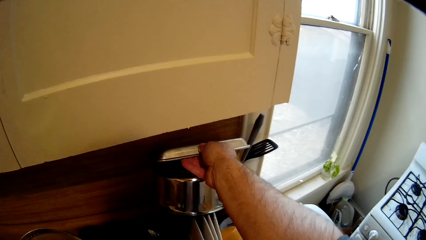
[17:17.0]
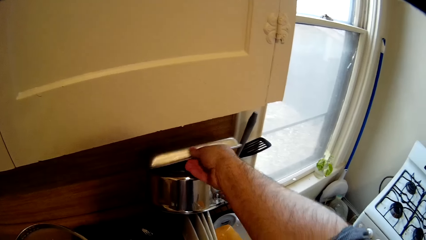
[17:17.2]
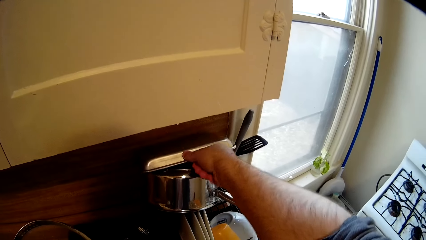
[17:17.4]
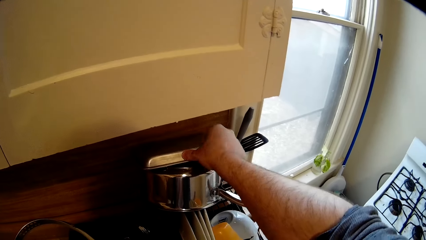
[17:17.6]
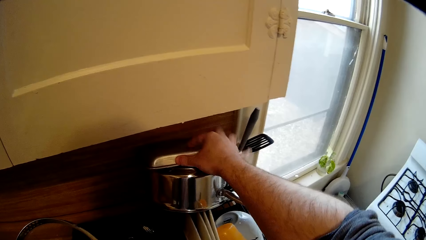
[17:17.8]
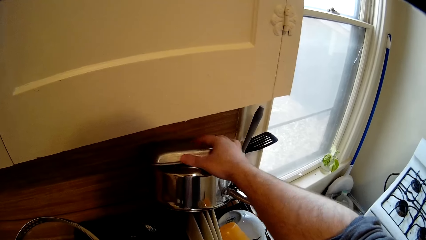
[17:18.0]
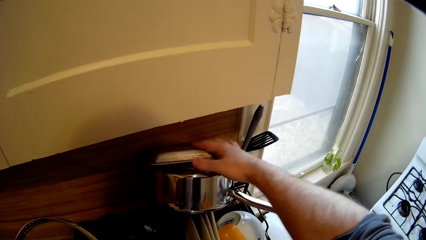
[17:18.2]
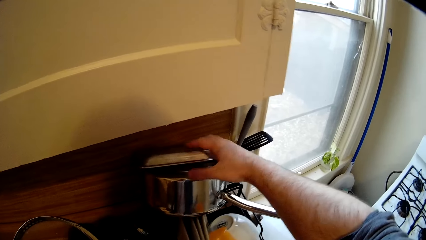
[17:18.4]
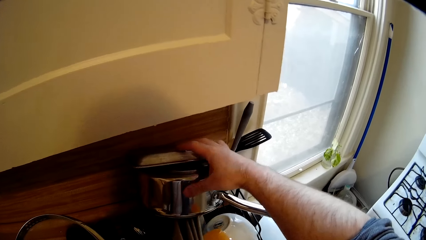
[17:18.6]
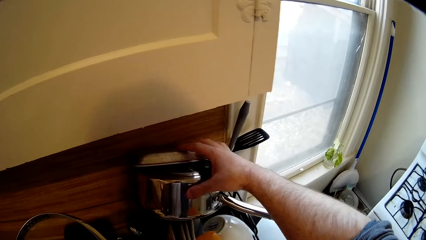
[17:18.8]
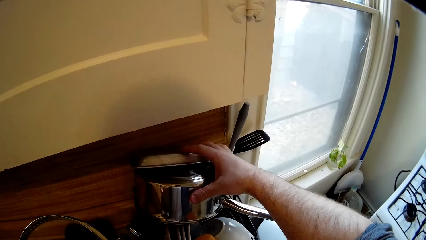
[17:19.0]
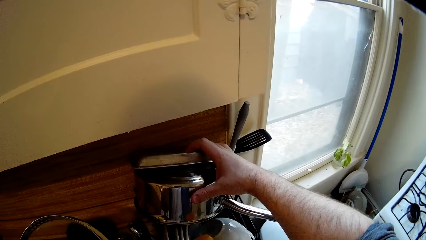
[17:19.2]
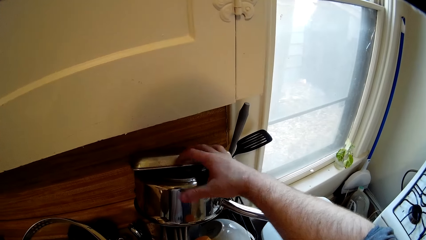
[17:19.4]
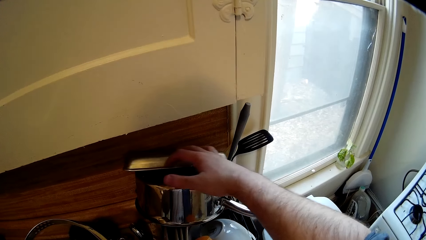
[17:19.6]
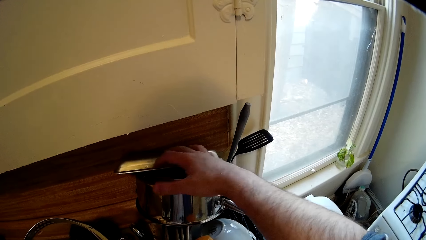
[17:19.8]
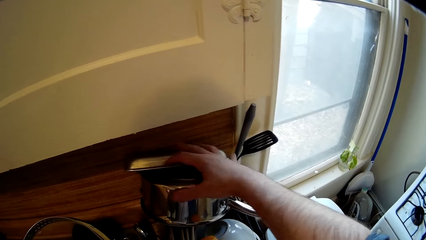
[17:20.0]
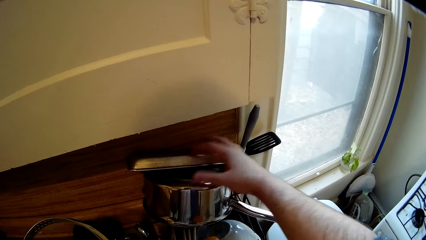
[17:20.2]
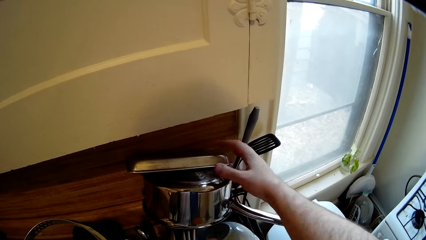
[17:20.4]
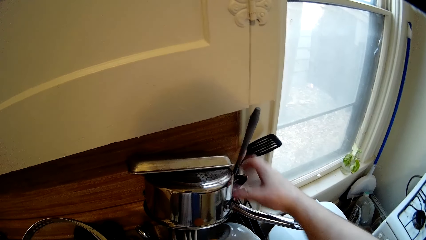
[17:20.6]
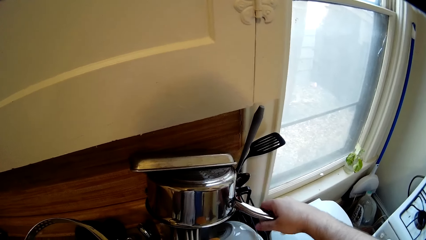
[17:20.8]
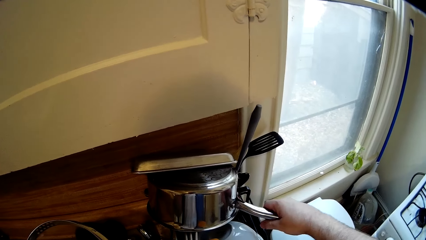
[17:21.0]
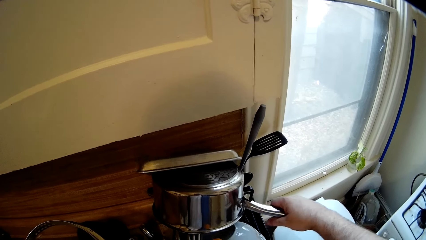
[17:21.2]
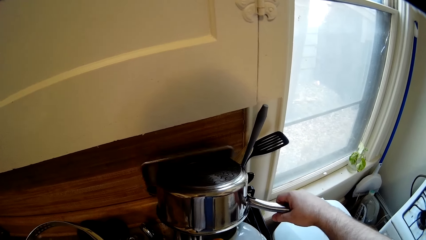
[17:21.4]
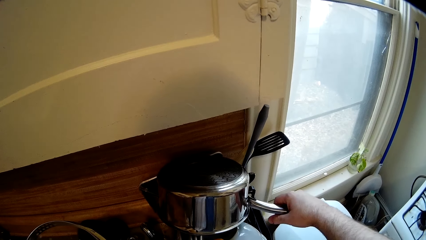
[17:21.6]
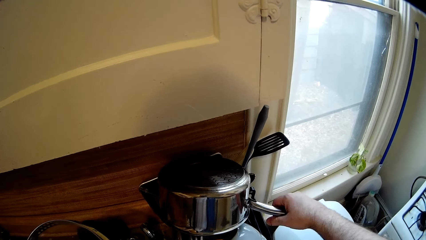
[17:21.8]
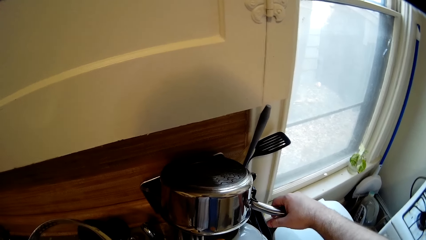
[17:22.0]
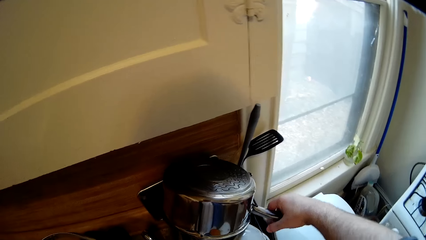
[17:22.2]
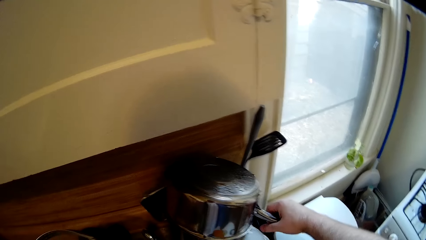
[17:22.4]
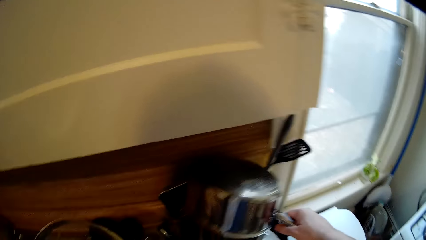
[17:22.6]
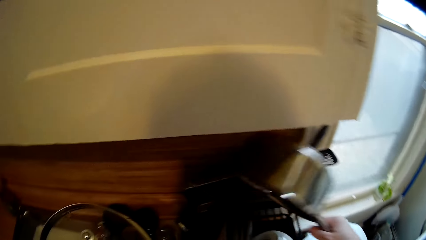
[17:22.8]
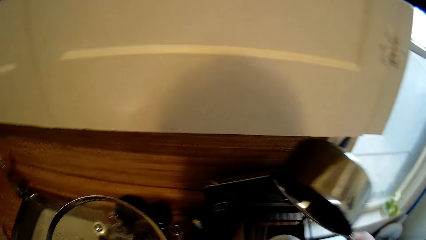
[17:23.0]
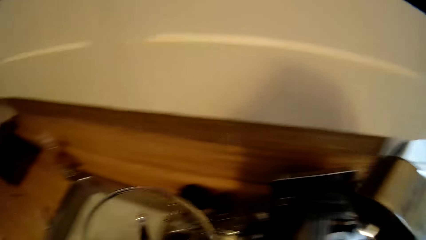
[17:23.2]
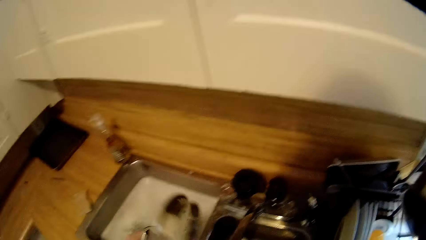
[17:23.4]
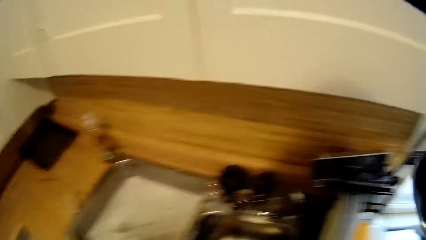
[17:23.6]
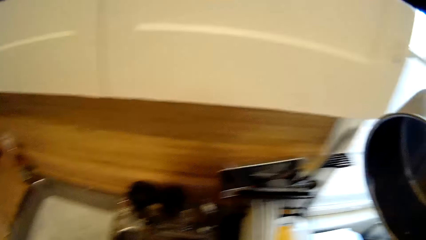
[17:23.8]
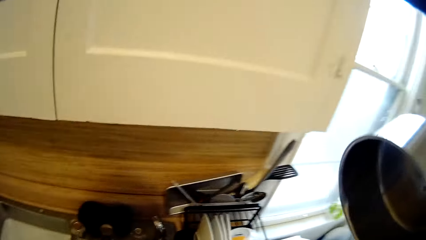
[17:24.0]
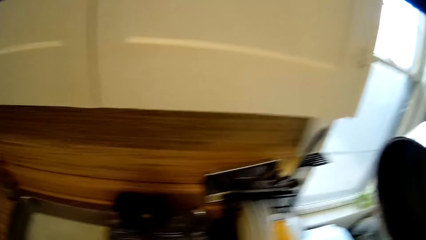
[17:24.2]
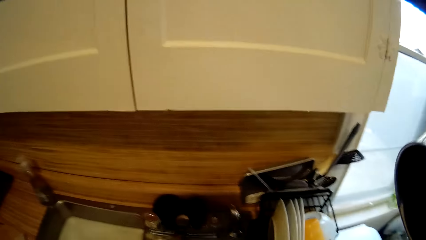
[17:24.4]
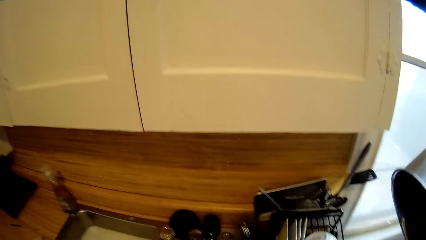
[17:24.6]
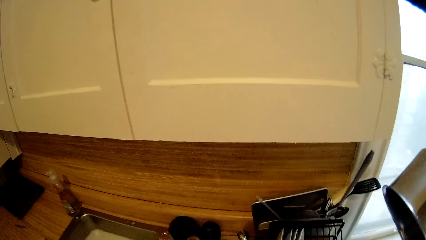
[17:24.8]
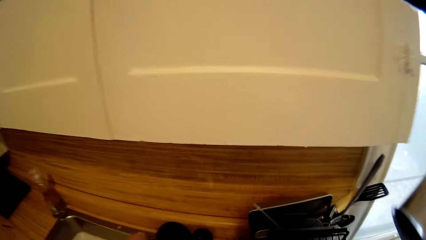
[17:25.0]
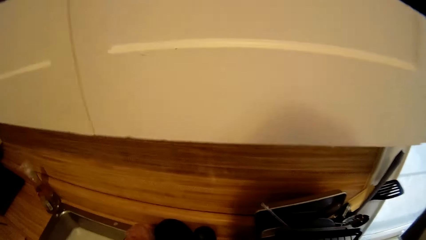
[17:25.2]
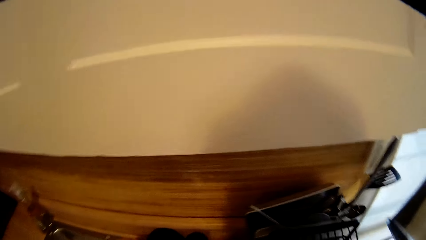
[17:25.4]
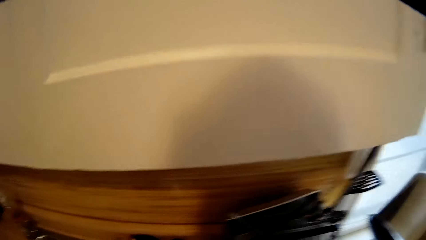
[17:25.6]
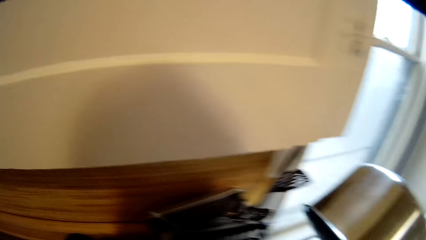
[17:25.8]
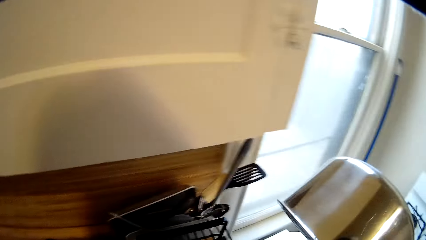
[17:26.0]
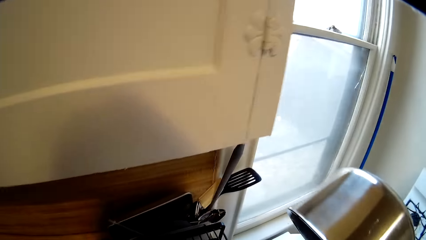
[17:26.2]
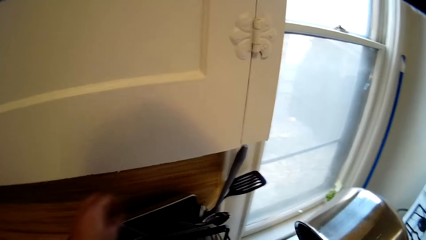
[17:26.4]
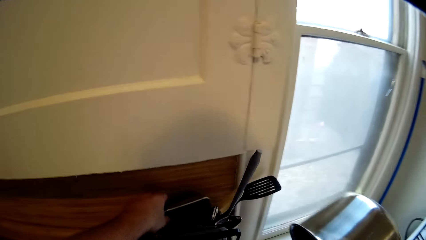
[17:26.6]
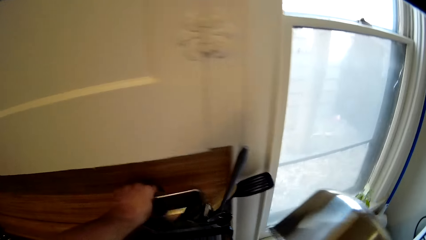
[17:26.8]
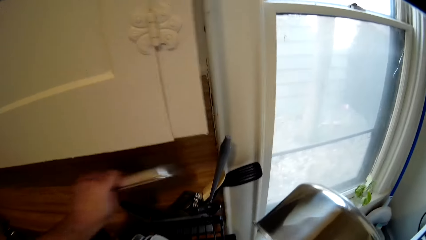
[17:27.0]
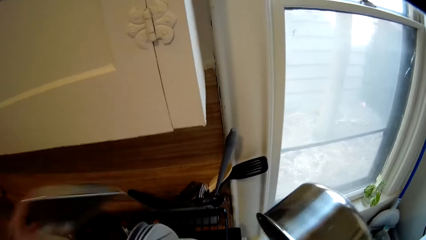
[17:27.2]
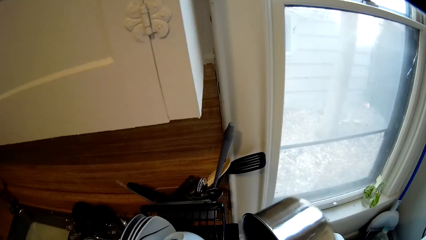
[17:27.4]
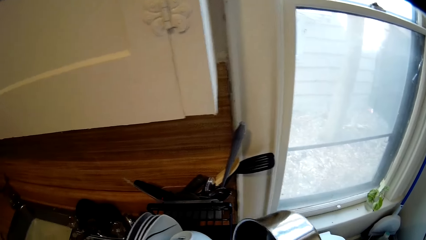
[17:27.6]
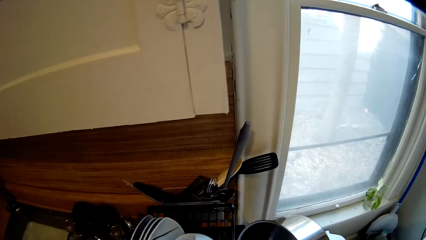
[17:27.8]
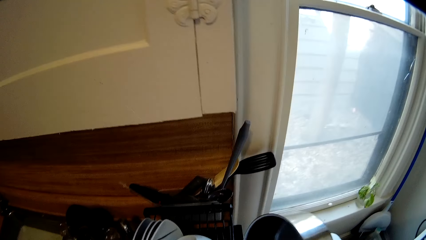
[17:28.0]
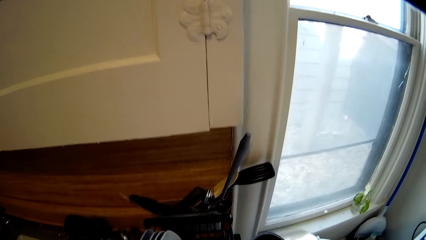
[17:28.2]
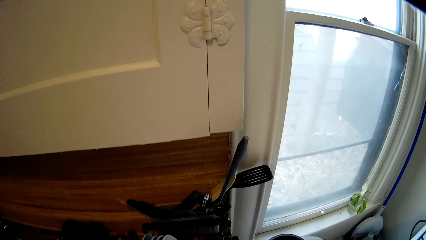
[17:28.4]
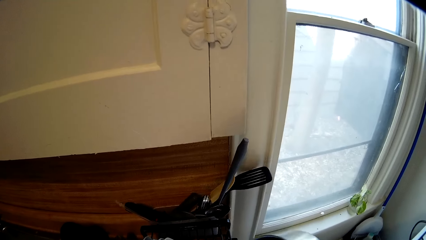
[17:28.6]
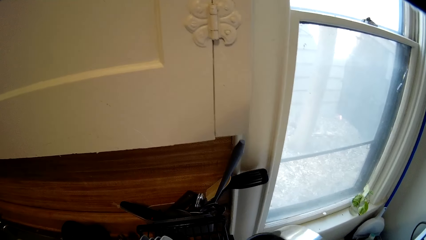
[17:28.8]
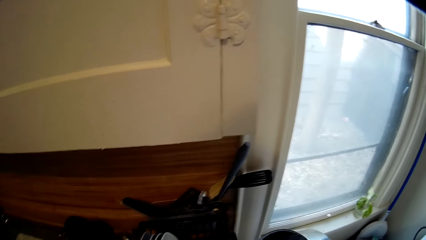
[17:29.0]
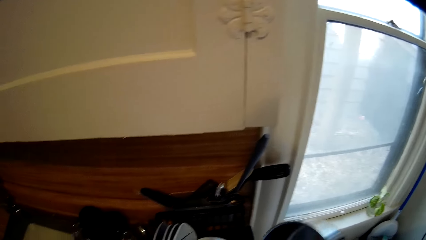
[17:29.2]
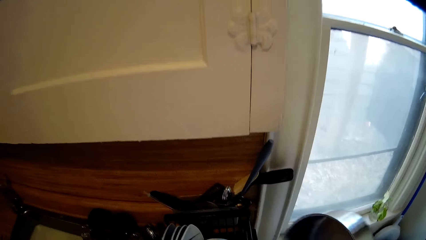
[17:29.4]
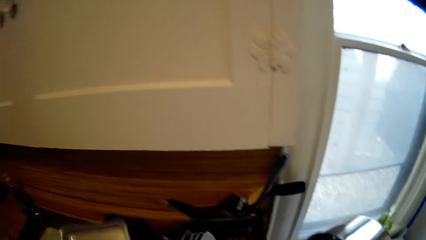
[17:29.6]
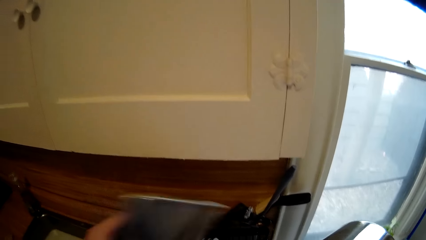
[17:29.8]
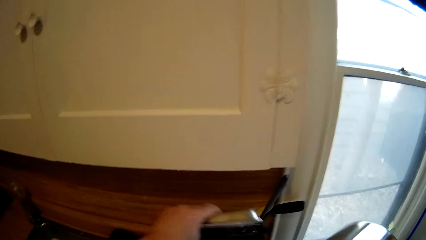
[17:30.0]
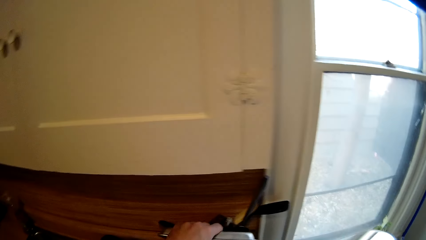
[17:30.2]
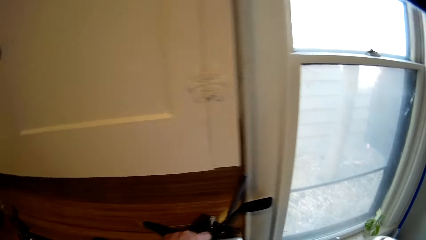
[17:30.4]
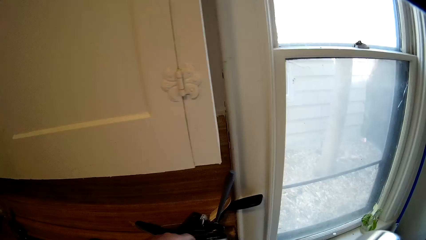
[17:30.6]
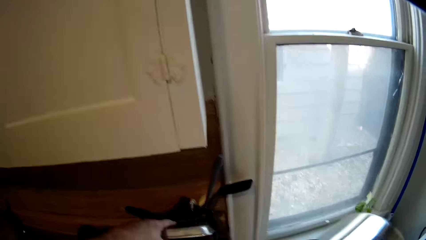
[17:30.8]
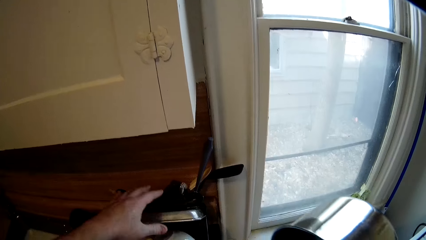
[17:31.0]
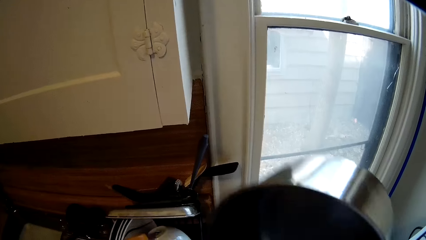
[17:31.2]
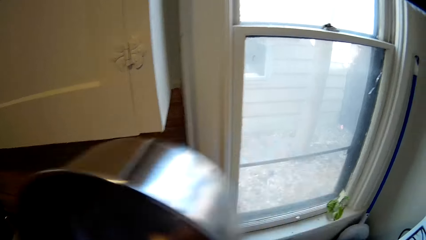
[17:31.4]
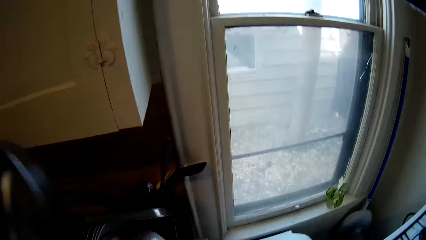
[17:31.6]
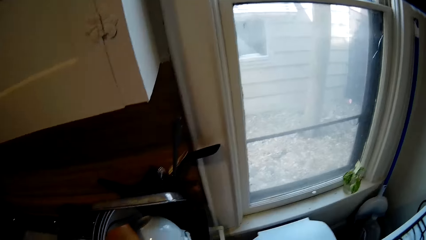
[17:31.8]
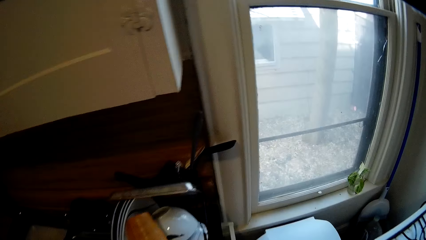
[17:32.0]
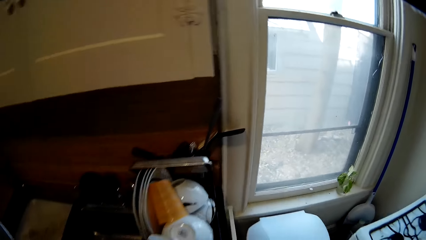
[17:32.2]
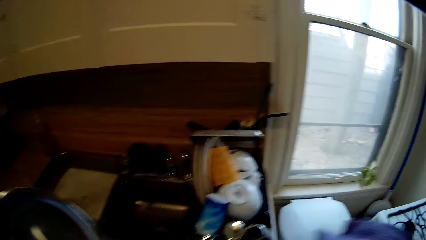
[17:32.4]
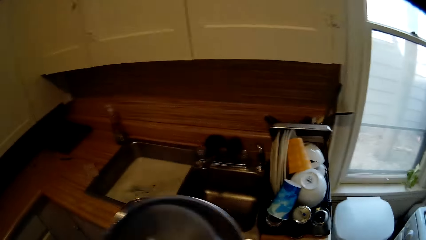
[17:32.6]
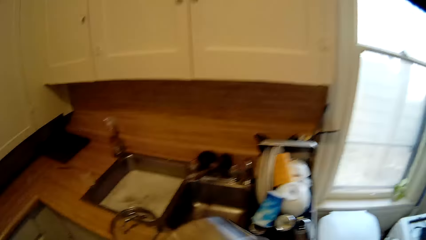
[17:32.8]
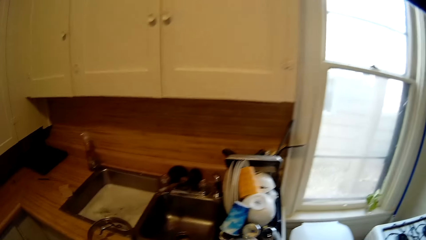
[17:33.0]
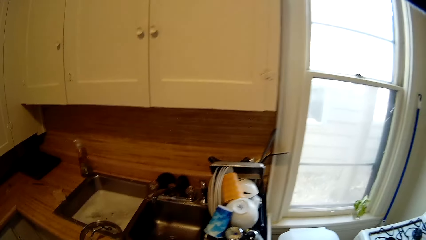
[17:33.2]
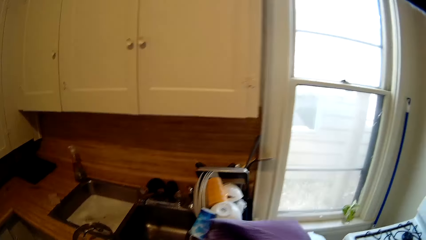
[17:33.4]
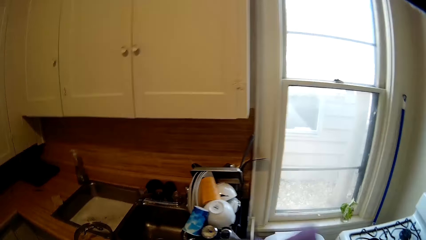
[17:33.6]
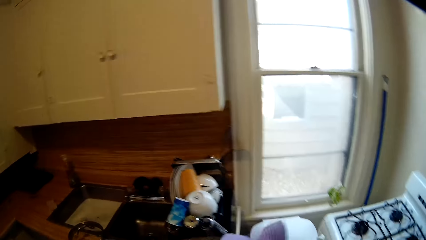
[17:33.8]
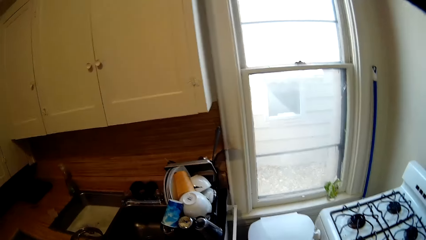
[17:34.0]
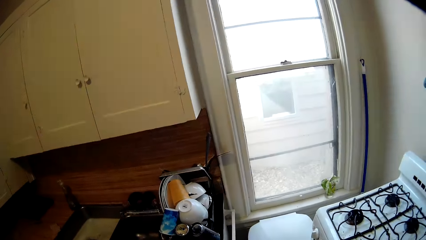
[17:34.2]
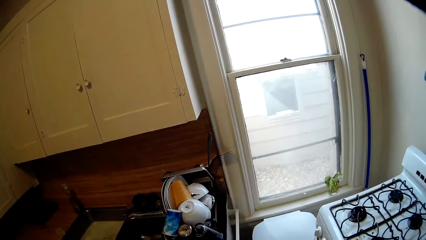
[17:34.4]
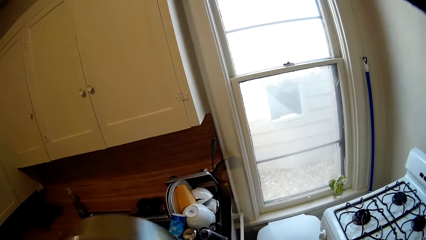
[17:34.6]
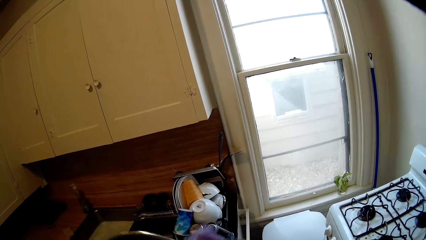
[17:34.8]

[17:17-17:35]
The camera wearer places a tray on top of the sauce pan with the right hand. They hold the cooking pan. They pick up the sauce pan from the rack dish drainer with the right hand. They pick up the tray from the rack dish drainer with the left hand. They place the tray on the rack dish drainer with the left hand. They wipe the cooking pan with a towel.
